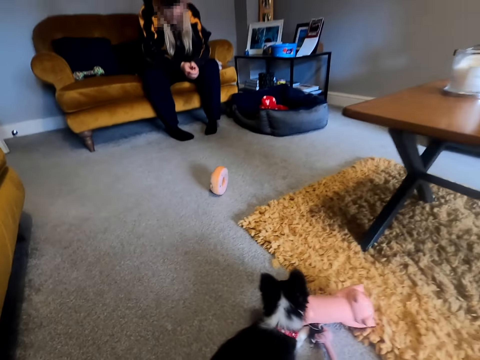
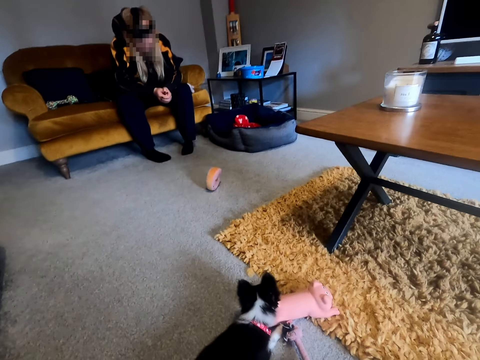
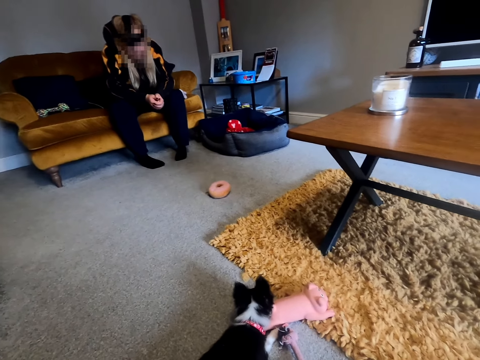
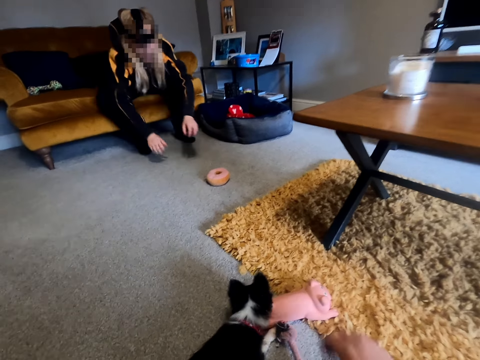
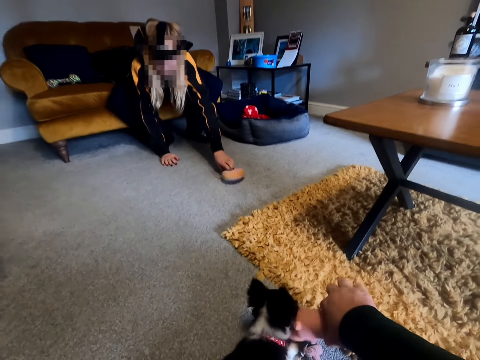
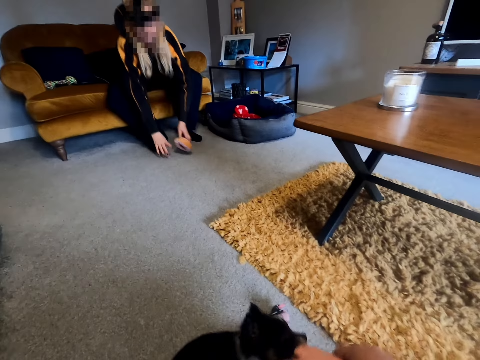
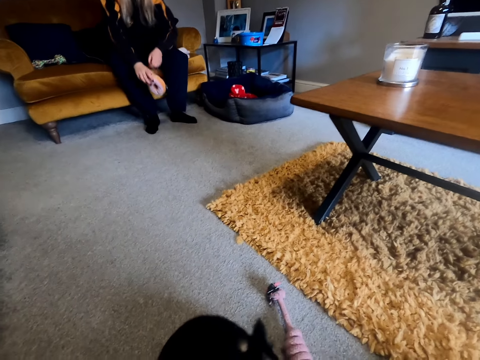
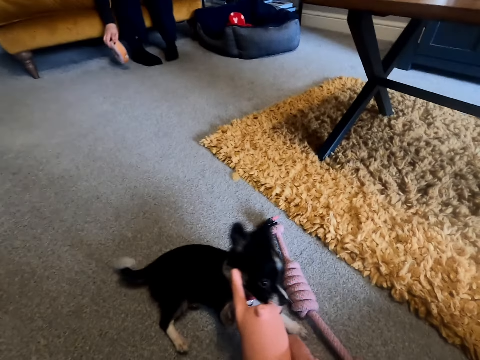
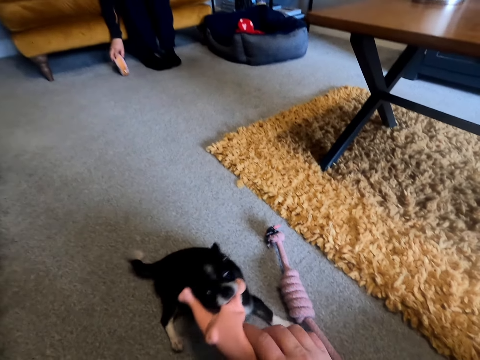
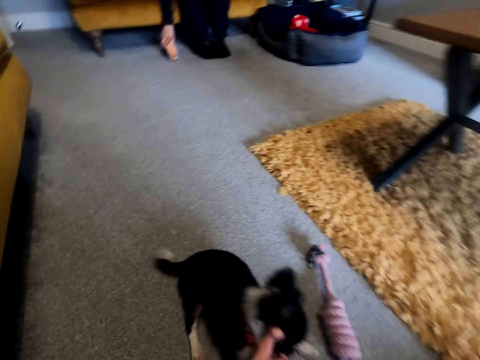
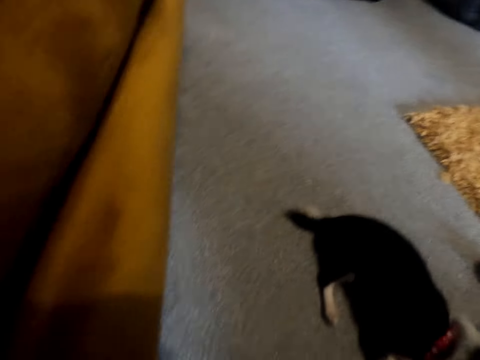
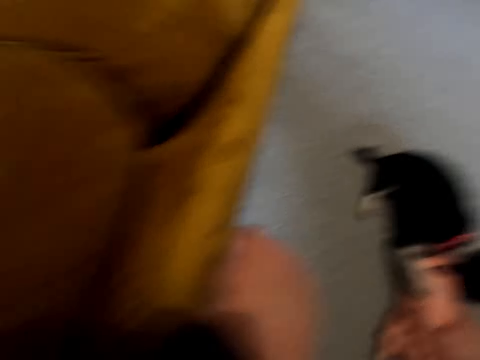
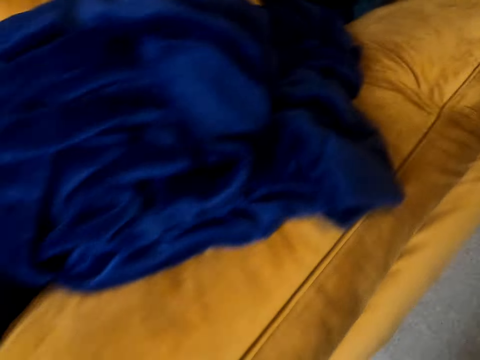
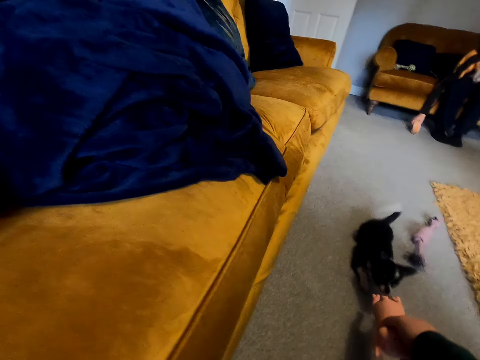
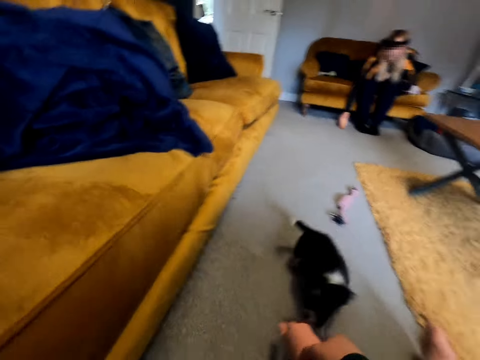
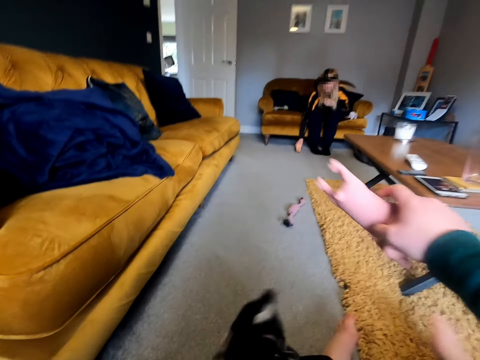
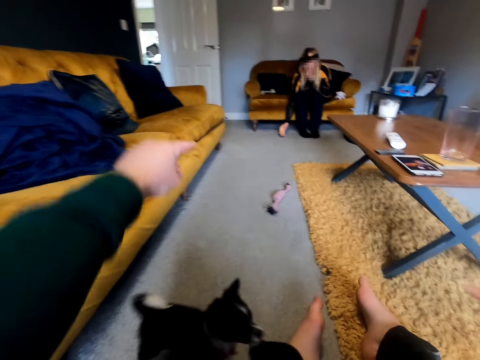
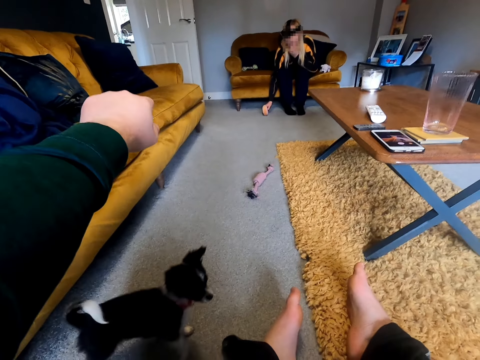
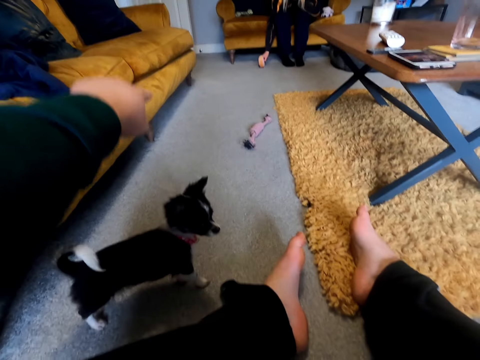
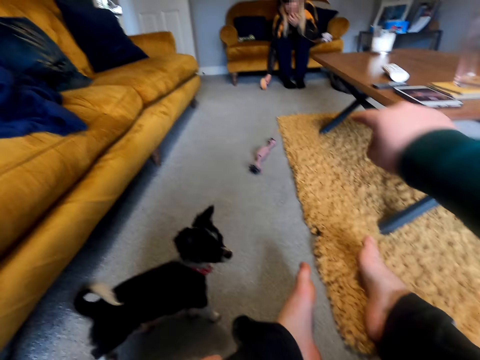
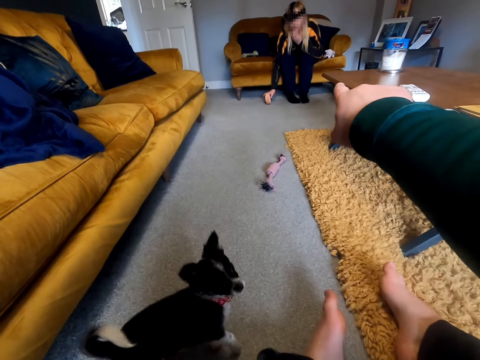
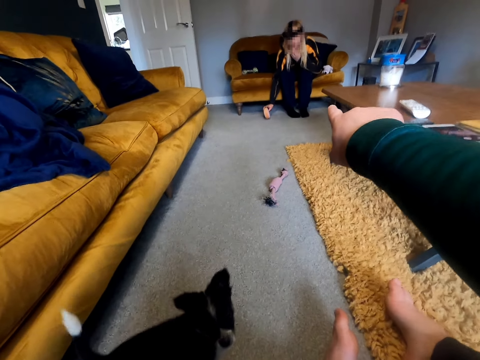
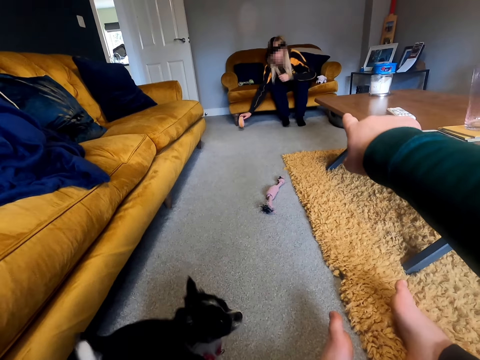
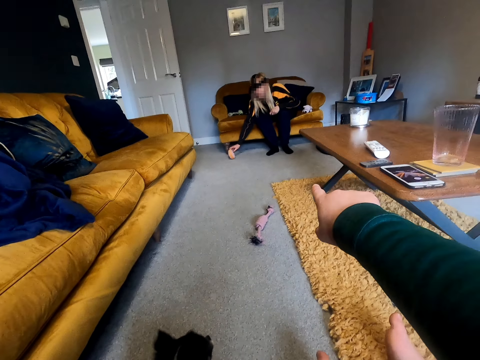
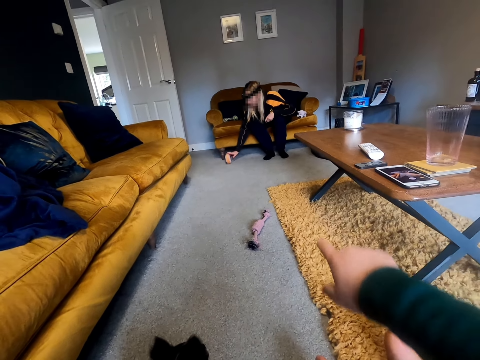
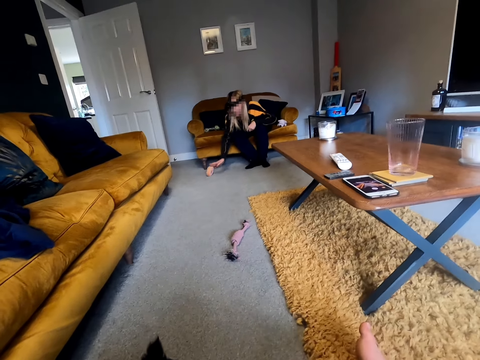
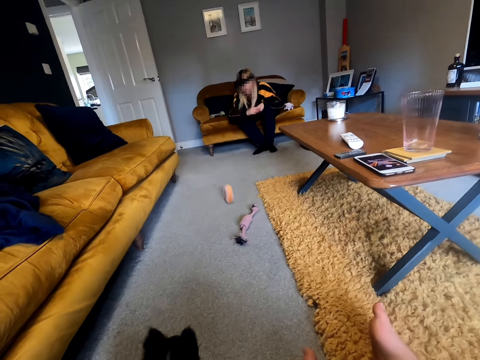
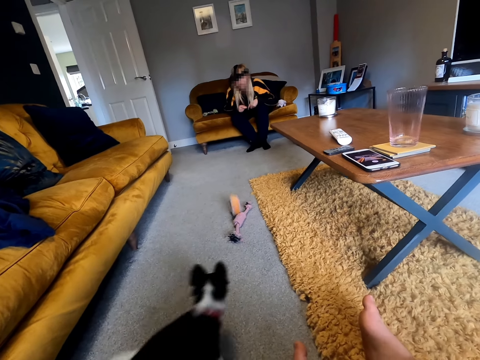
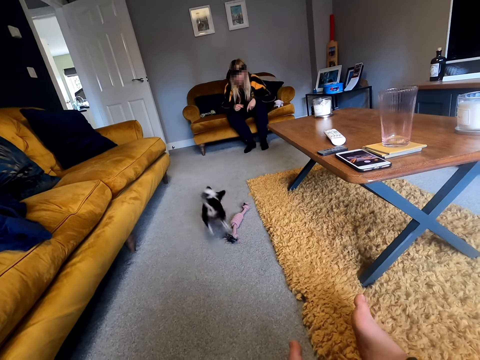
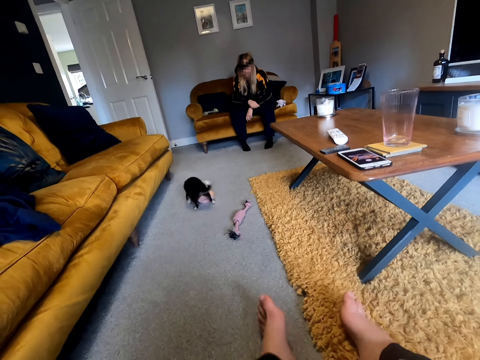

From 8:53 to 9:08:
The camera wearer interacts with the puppy. A person picks up the toy. The camera wearer looks around, plays with the cat and points at the toy. The person plays with the toy and throws the toy.

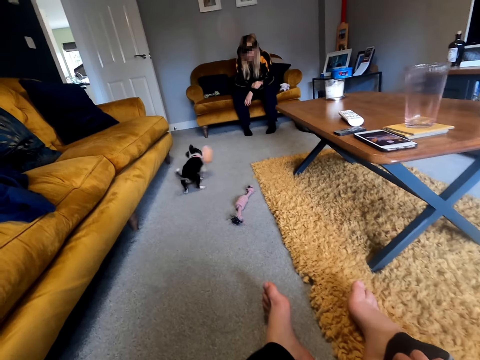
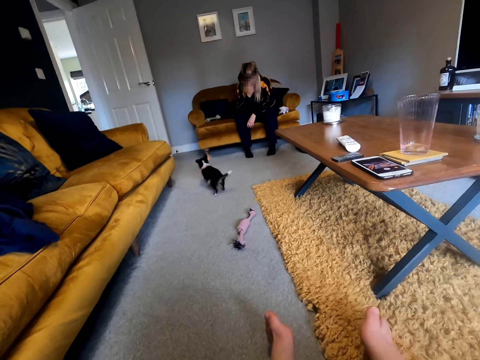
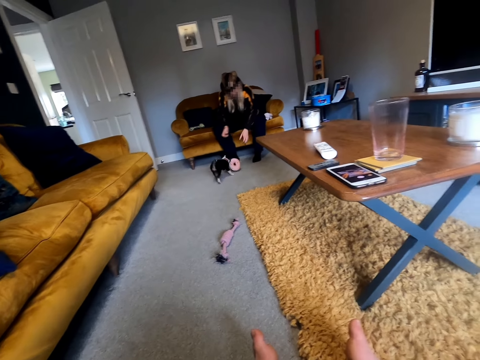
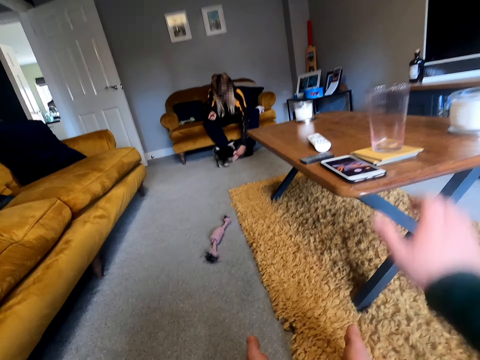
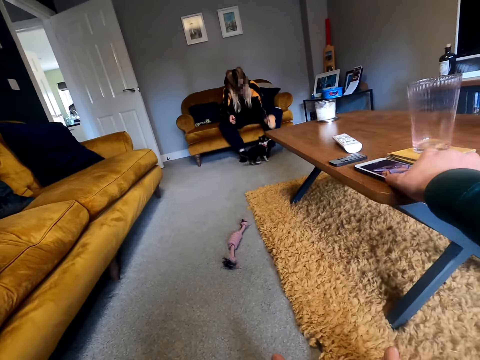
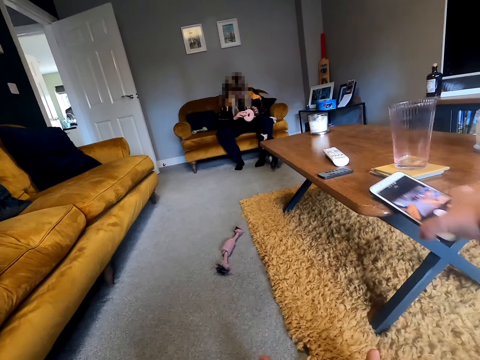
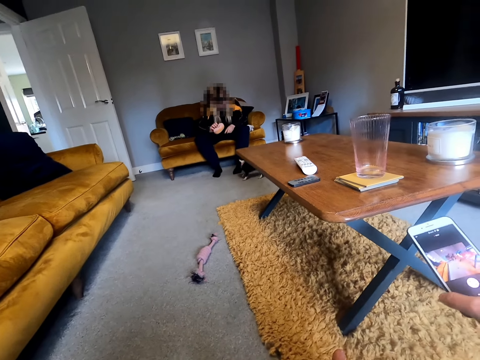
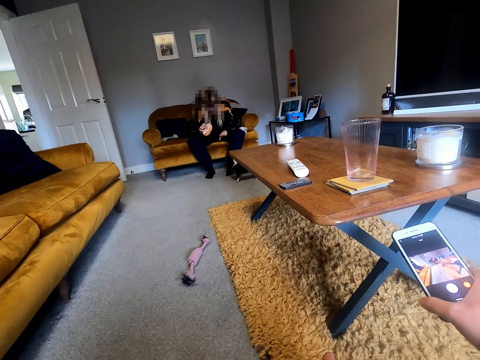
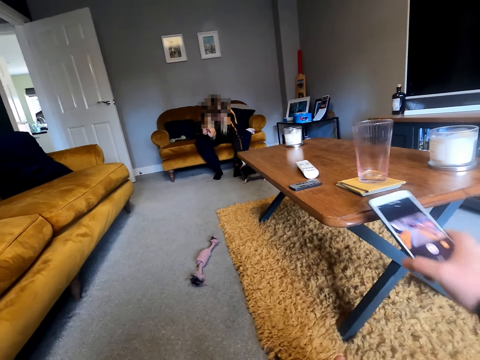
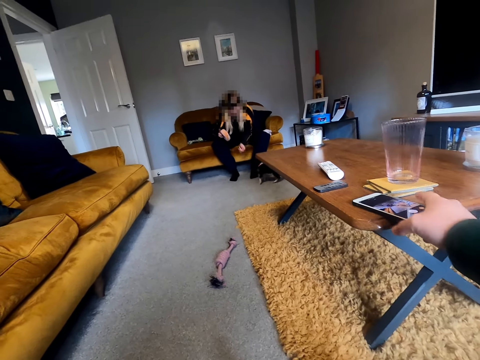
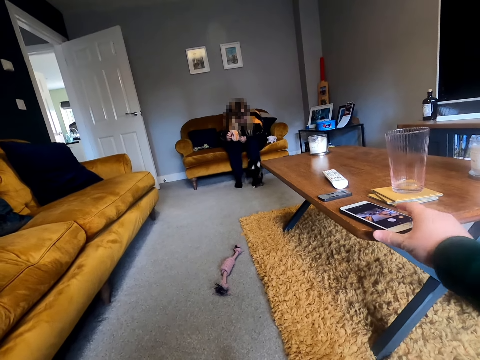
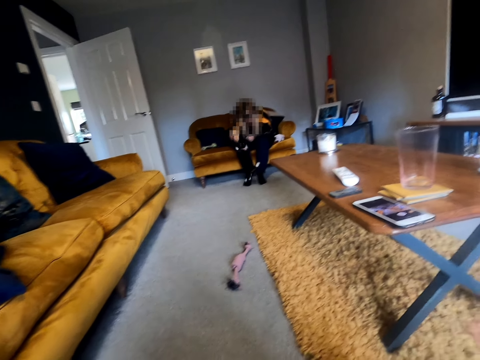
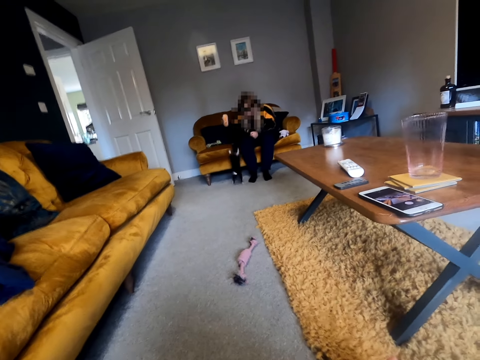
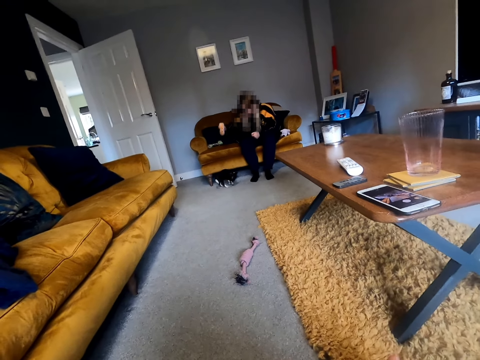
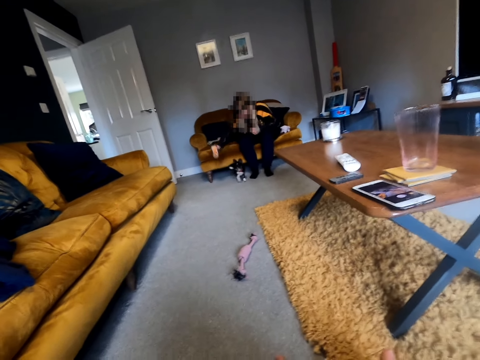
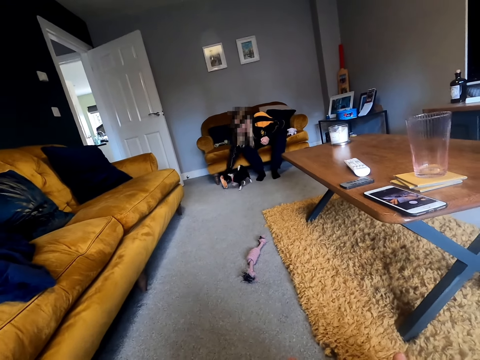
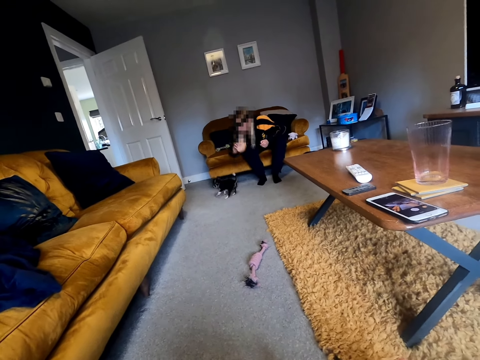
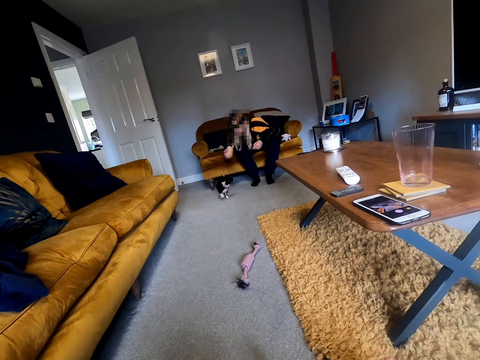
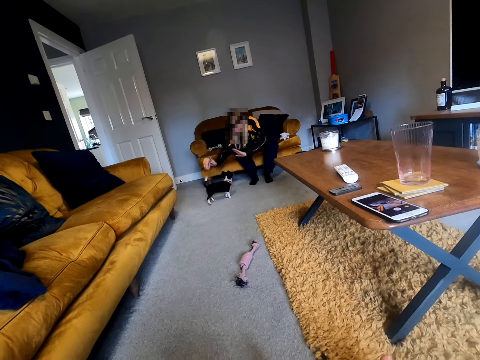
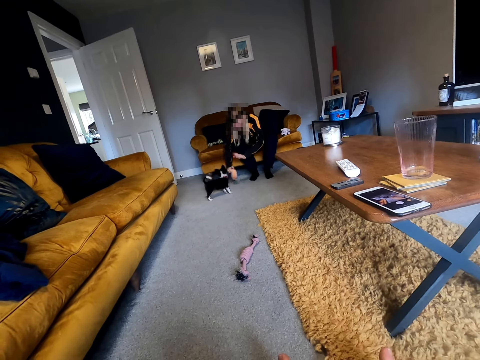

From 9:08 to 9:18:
A person touches the face and picks up the toy. The camera wearer picks up a phone. The person plays with the dog. The camera wearer stares at the phone. They put the phone on the table. They look around.

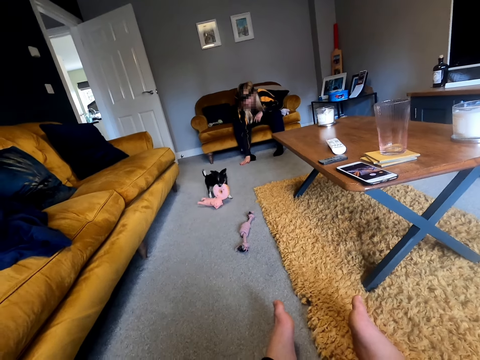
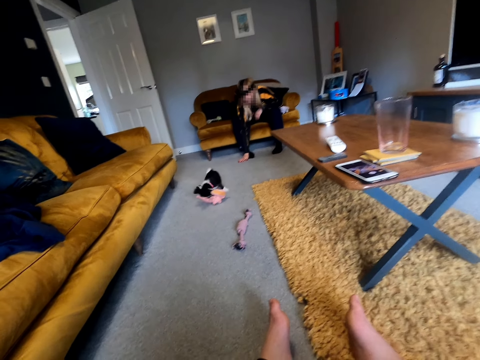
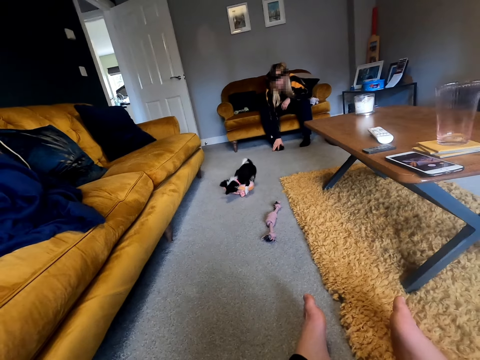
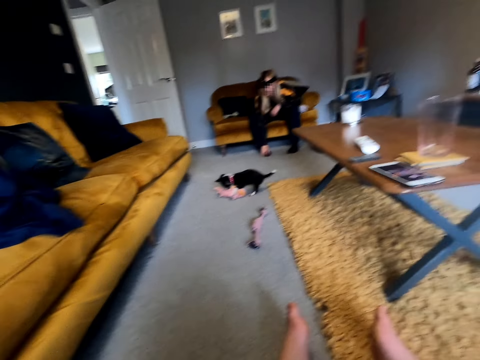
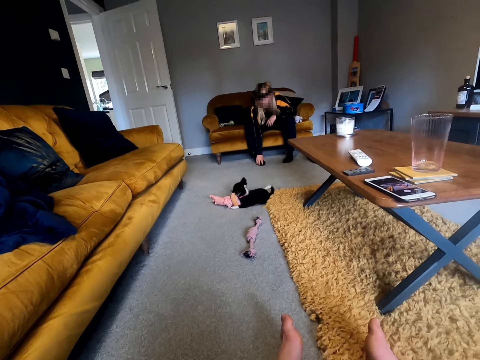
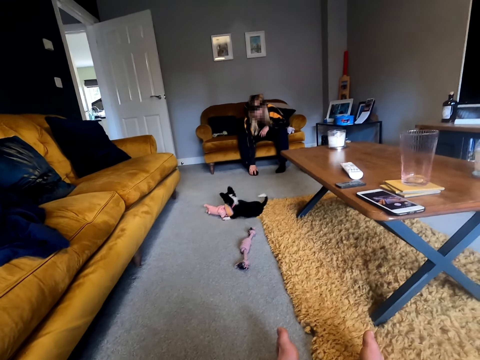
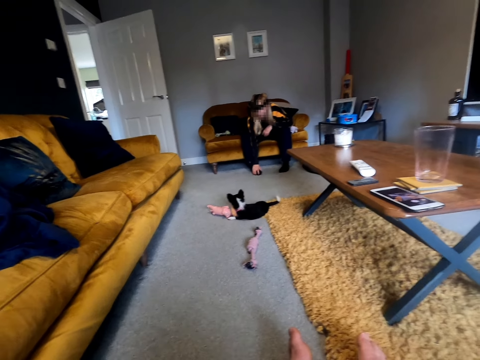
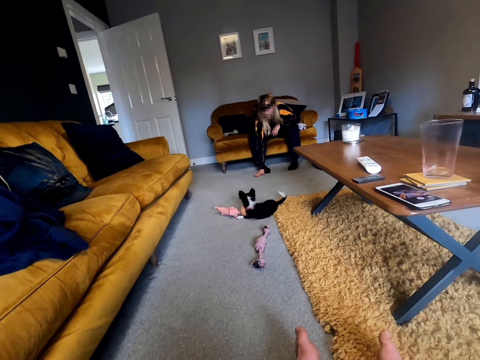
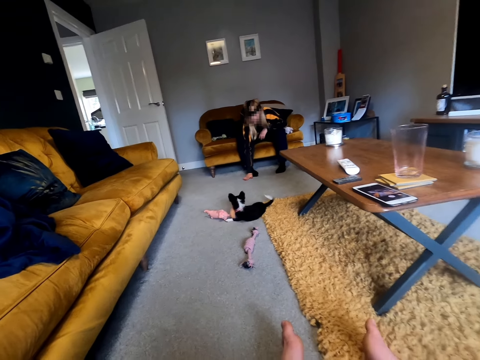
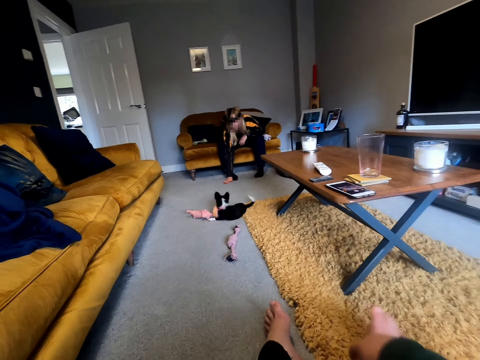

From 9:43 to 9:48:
A woman plays a hand on the floor.
